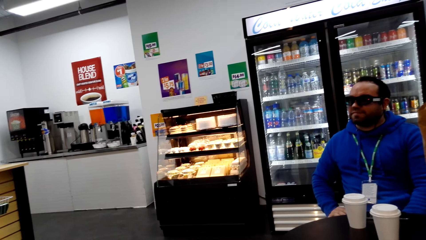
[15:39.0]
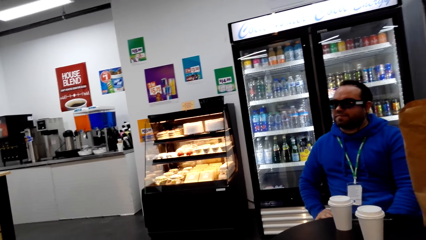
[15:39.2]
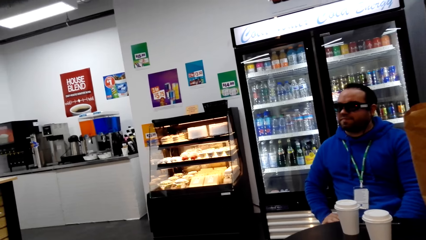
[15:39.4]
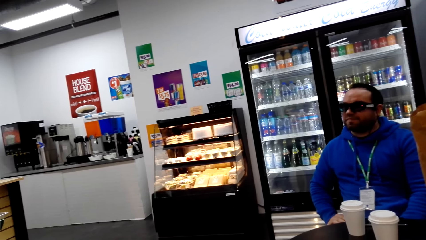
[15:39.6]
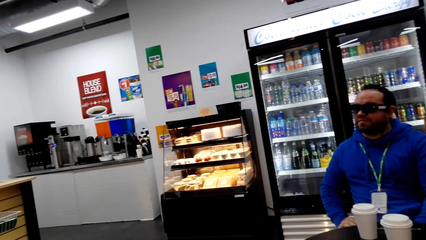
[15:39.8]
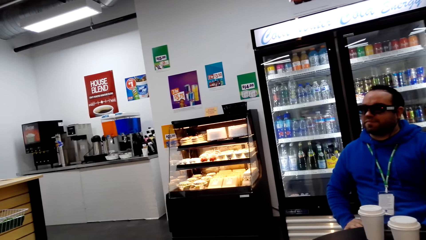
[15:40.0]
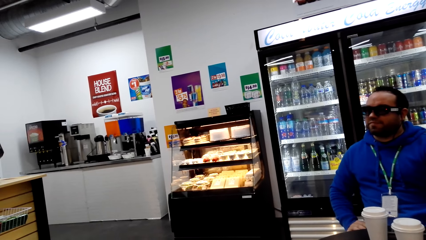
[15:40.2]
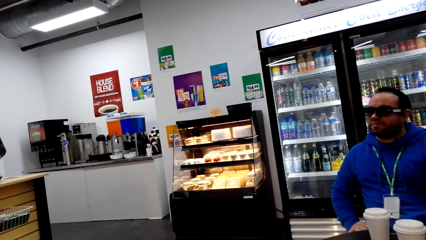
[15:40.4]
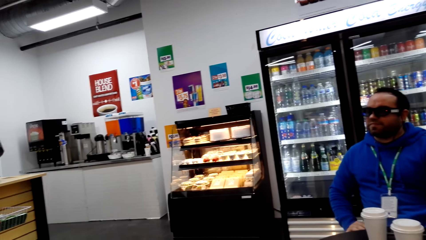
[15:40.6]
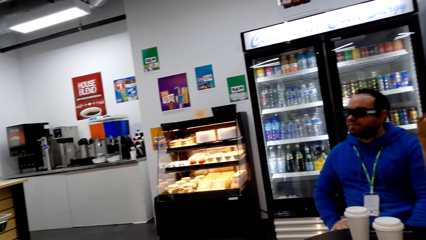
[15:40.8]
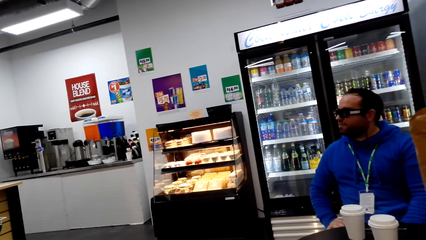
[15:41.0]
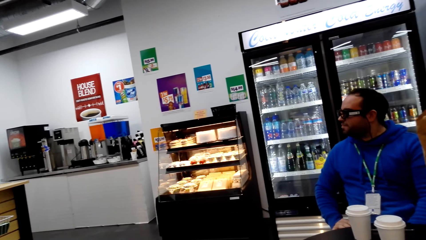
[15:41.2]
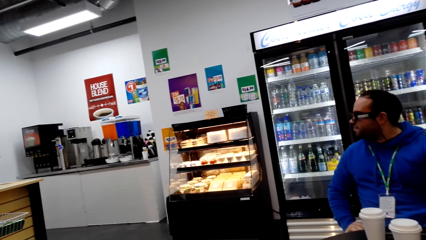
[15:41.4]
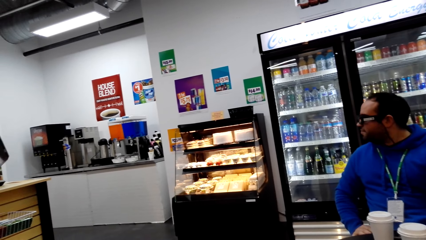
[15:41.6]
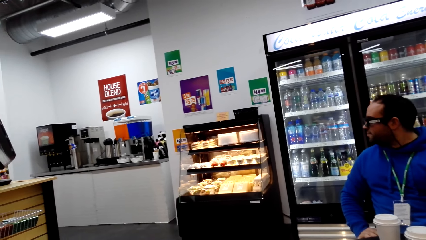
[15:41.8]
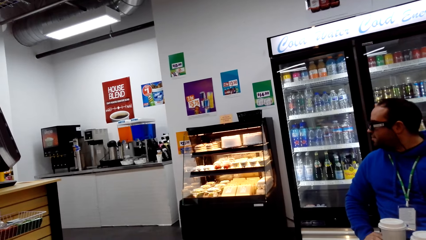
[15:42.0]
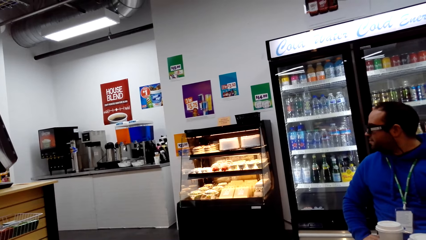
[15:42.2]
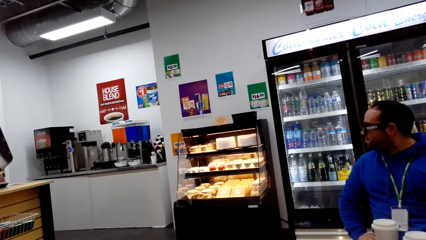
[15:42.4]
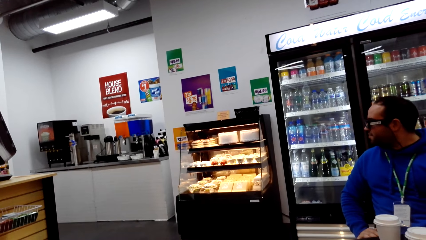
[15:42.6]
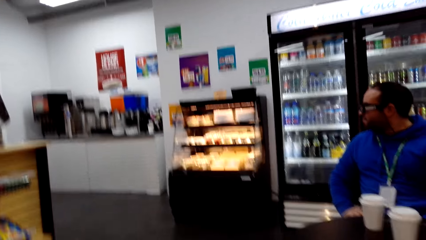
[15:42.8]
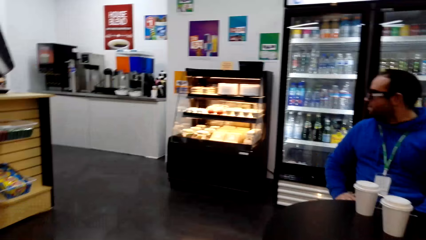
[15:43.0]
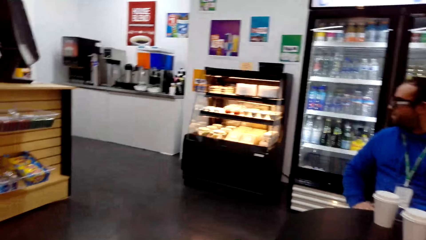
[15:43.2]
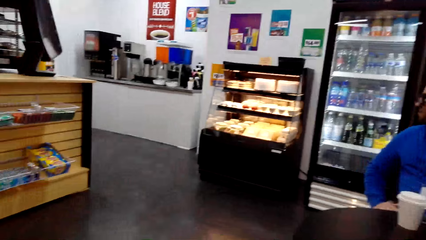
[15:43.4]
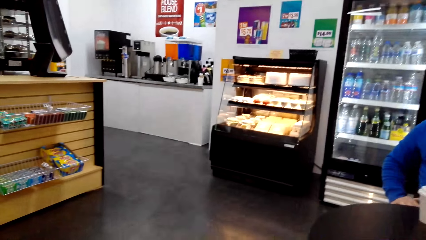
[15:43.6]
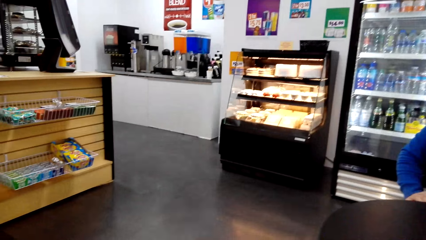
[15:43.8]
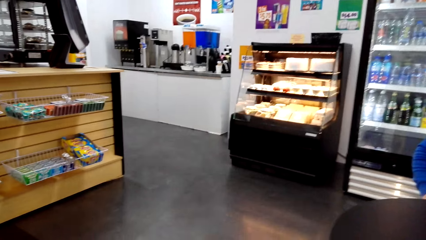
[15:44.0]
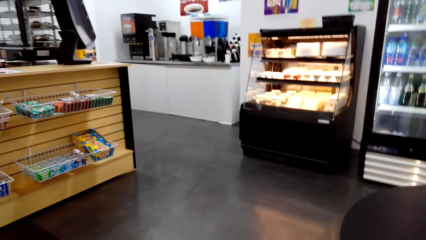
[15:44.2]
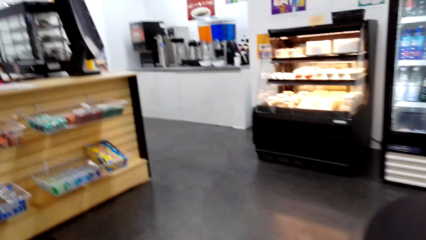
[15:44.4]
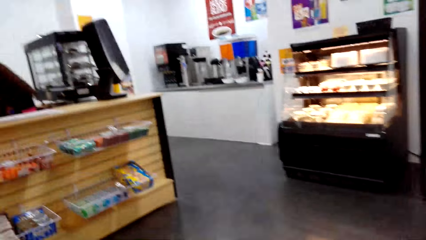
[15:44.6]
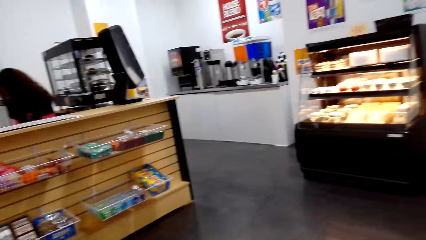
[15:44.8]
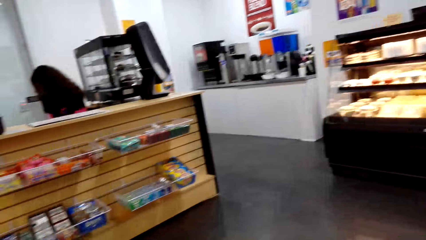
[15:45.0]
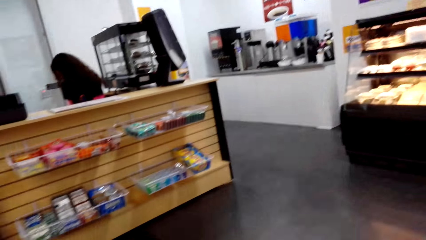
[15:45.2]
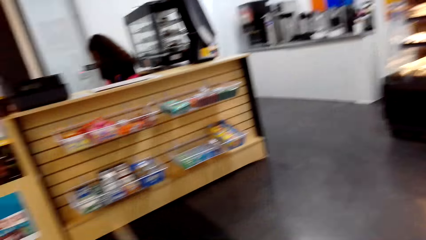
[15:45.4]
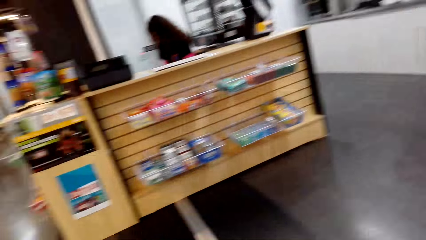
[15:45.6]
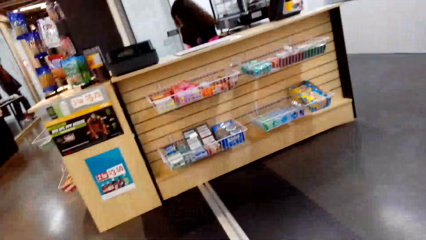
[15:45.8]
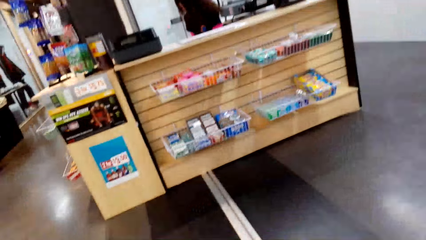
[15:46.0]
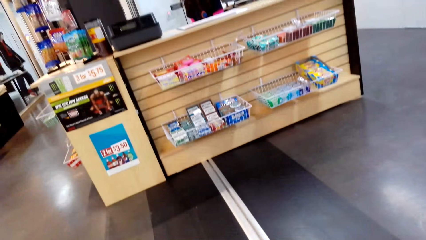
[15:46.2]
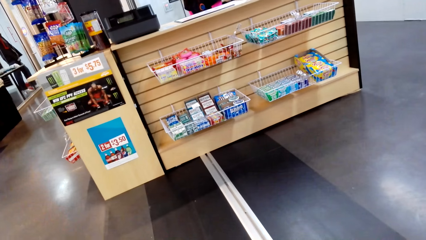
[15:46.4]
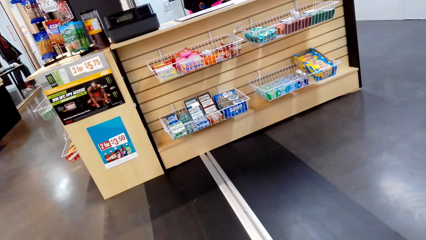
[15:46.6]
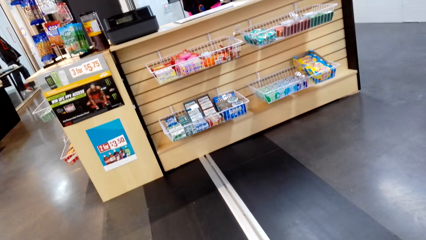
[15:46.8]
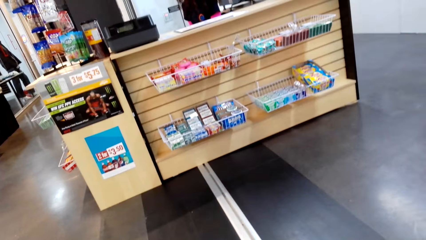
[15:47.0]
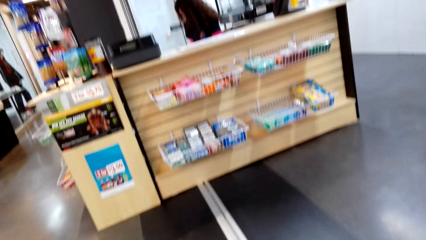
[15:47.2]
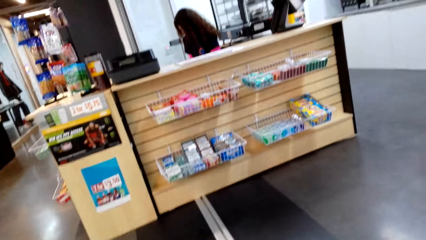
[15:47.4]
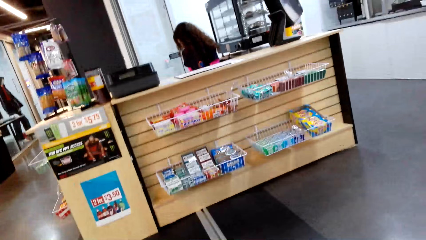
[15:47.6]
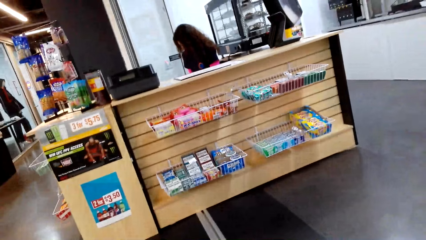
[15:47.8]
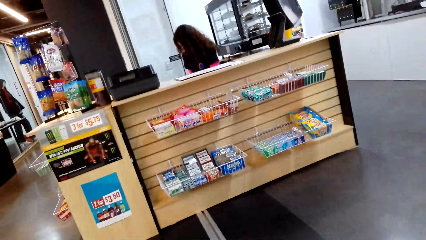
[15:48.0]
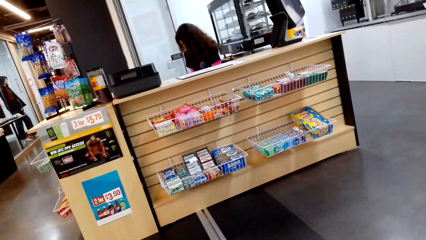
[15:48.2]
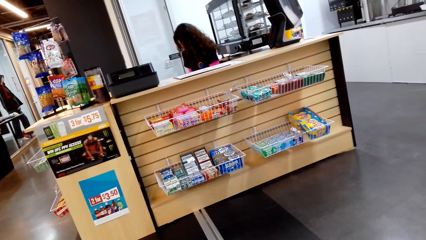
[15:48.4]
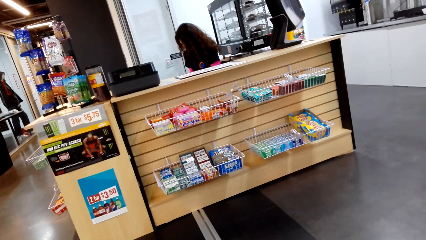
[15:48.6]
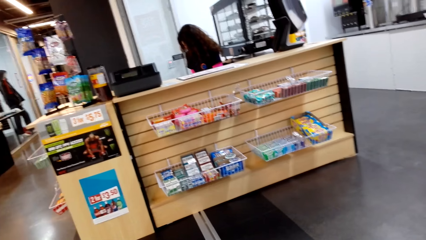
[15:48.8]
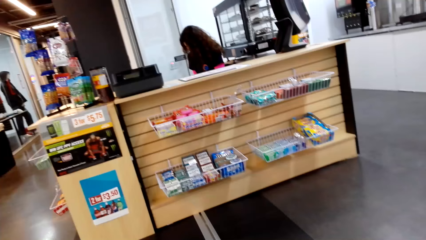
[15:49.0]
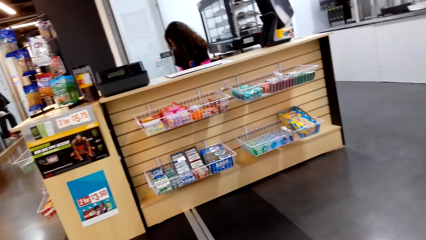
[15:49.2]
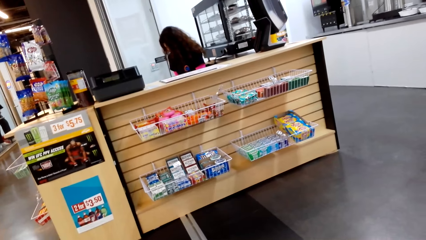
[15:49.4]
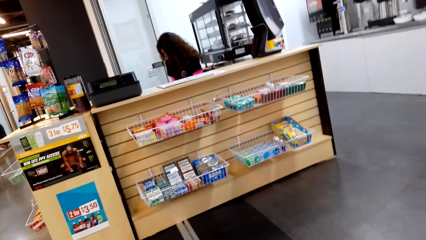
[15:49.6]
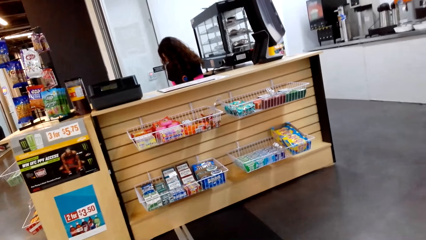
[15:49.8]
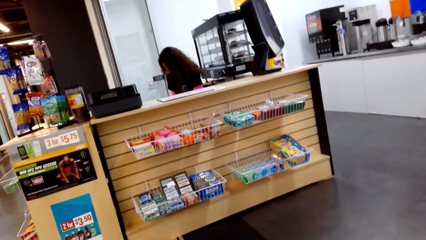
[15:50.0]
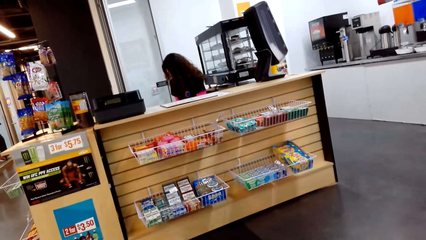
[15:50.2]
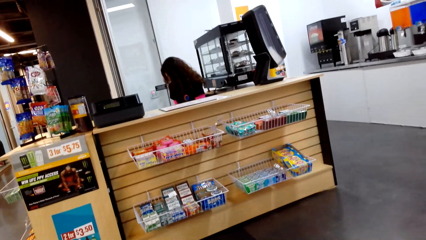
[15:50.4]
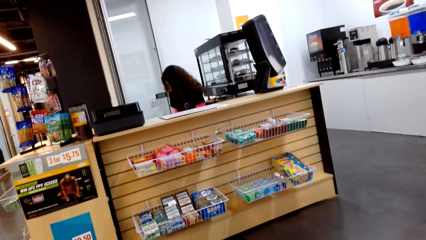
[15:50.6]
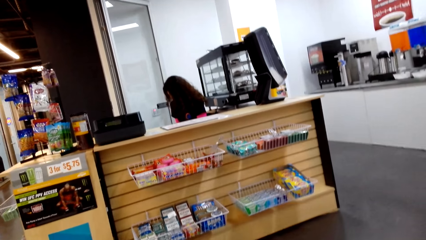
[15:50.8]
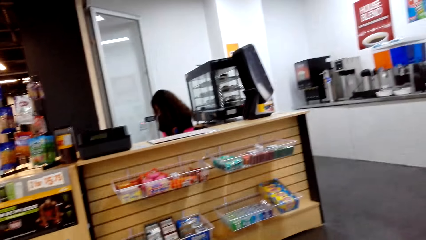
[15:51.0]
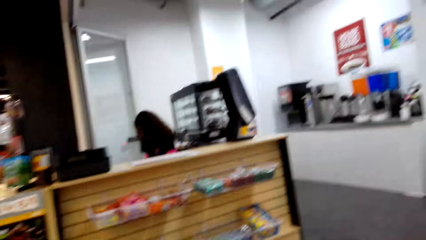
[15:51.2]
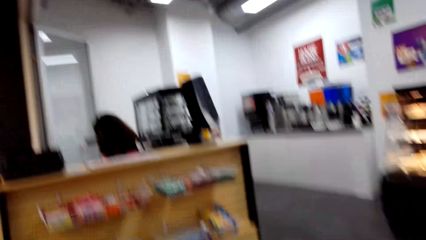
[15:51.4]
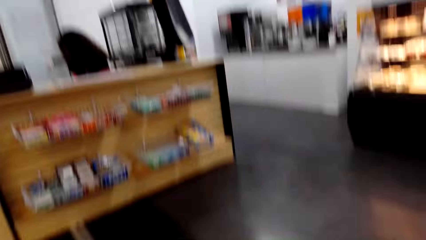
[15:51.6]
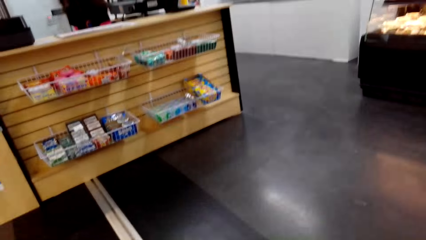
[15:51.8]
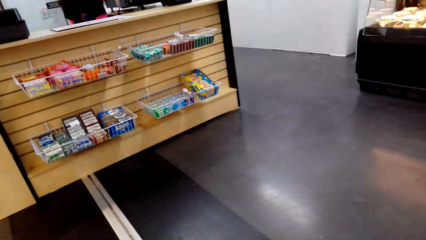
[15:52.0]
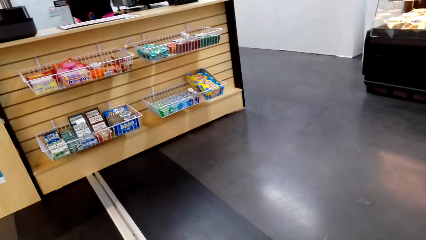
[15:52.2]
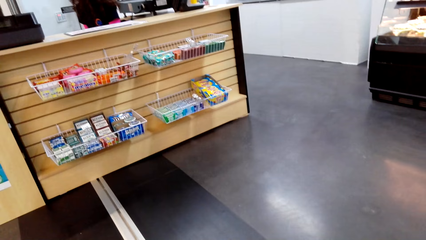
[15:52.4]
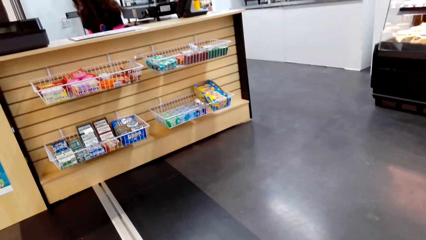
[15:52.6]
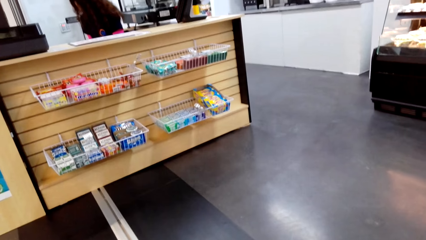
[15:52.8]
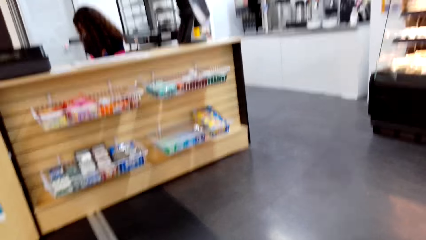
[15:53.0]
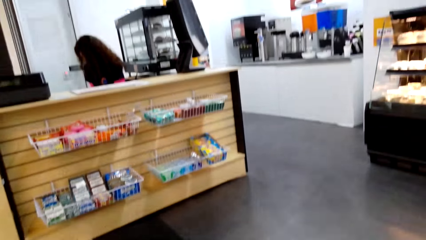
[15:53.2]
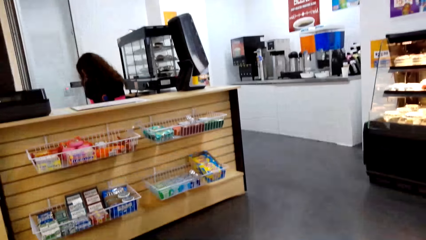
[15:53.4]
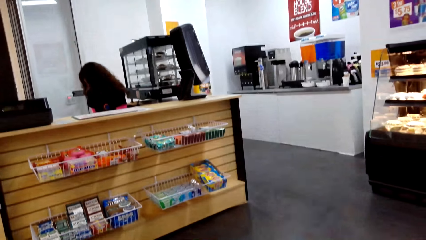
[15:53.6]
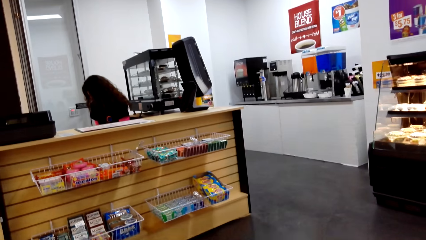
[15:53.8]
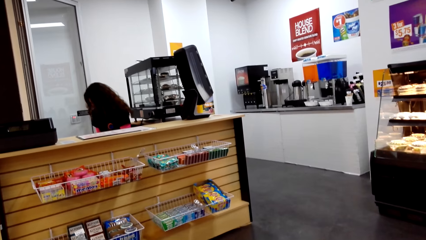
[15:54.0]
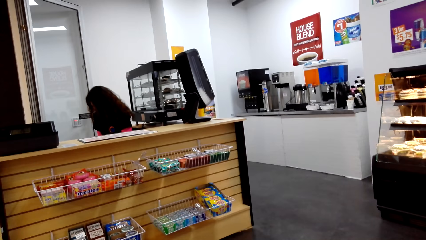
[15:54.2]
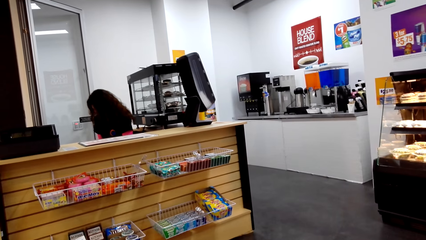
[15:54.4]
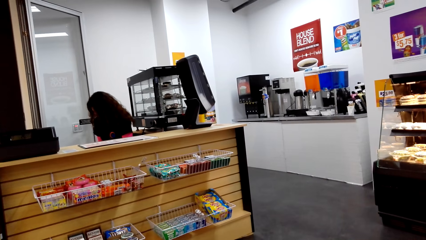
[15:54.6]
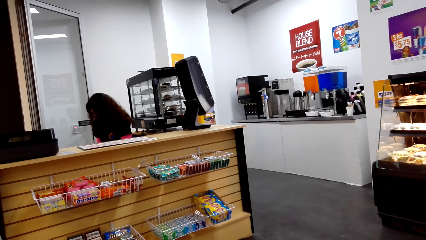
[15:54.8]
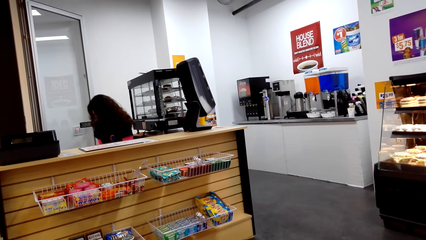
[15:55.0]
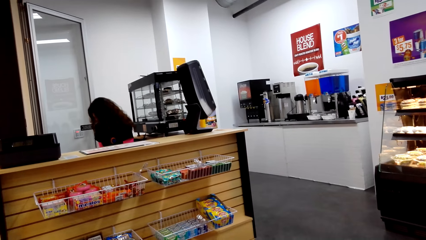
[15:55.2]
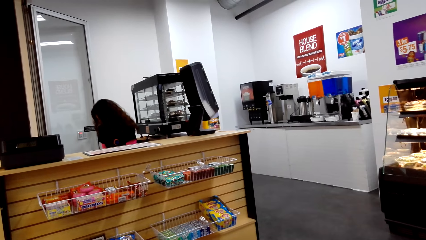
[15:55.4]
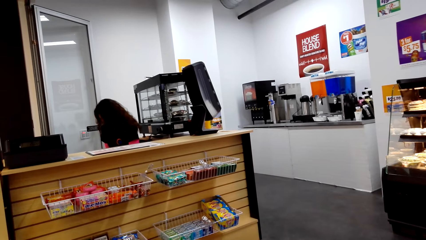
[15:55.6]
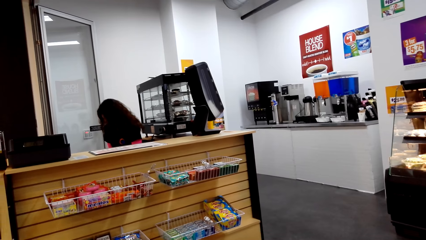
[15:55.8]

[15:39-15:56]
The camera wearer looks around. They look around again.
